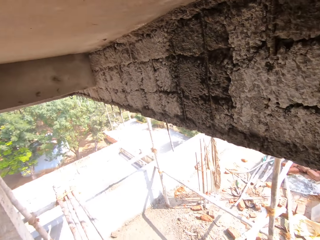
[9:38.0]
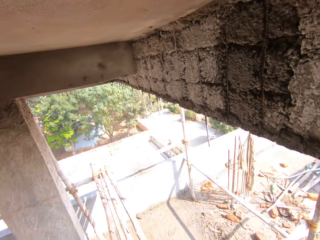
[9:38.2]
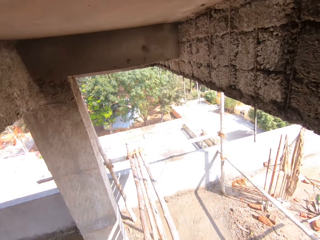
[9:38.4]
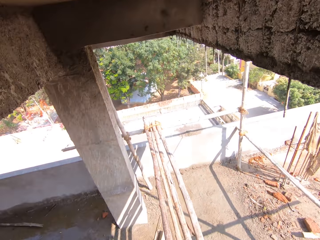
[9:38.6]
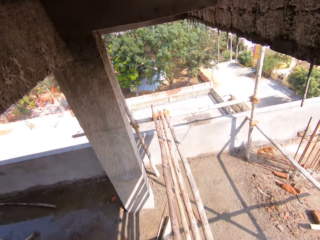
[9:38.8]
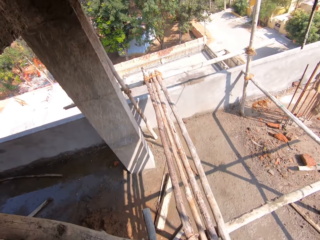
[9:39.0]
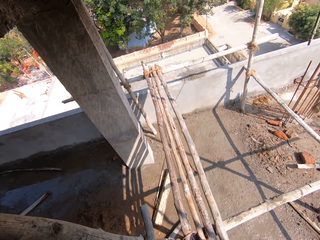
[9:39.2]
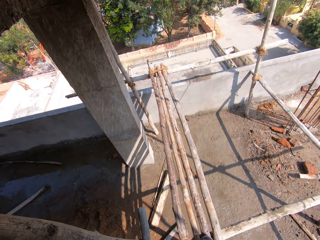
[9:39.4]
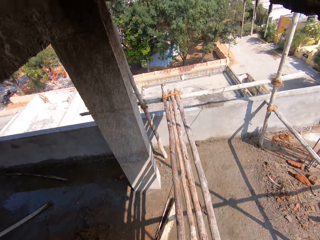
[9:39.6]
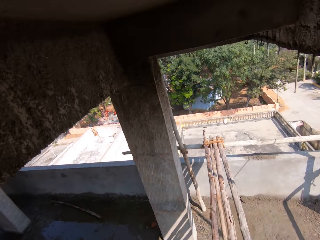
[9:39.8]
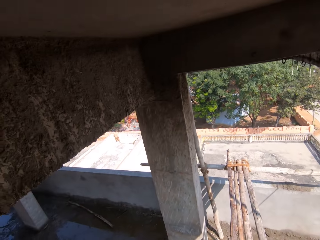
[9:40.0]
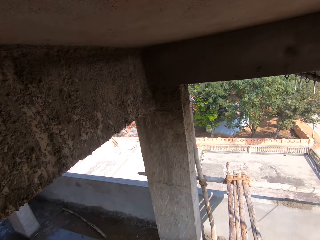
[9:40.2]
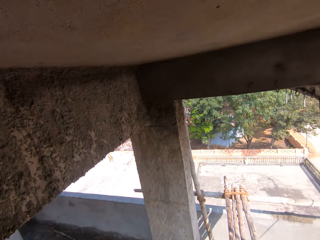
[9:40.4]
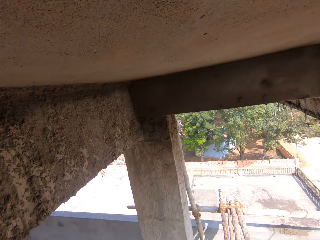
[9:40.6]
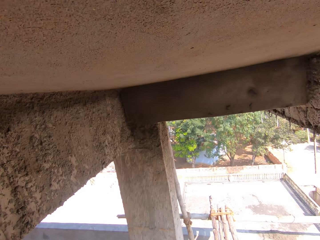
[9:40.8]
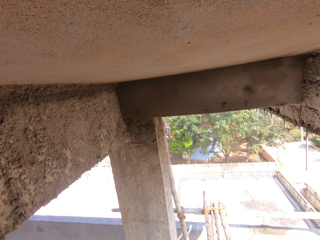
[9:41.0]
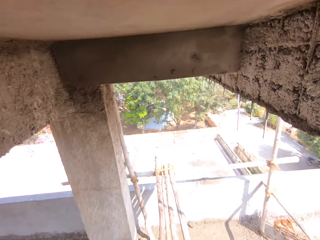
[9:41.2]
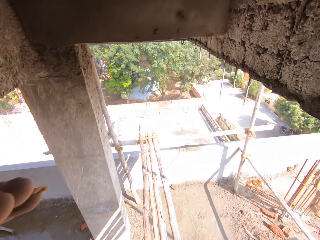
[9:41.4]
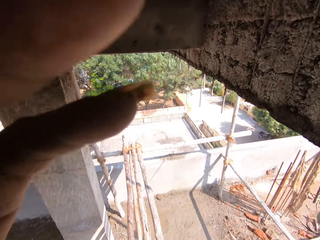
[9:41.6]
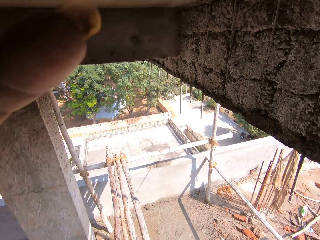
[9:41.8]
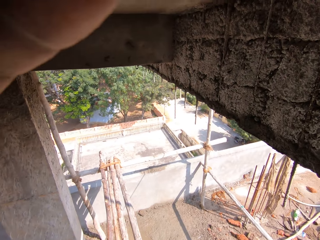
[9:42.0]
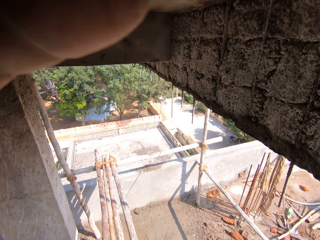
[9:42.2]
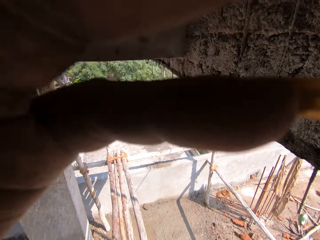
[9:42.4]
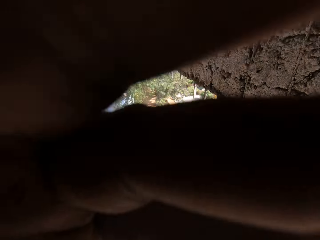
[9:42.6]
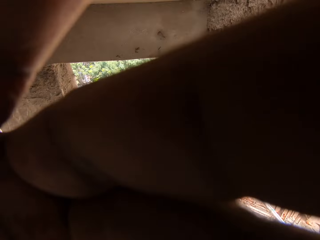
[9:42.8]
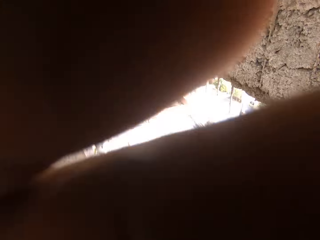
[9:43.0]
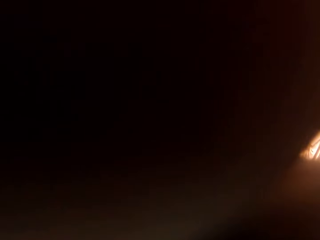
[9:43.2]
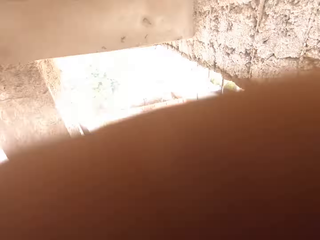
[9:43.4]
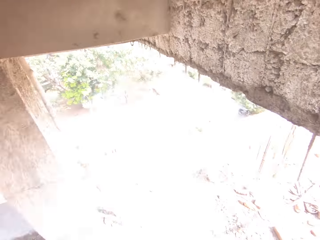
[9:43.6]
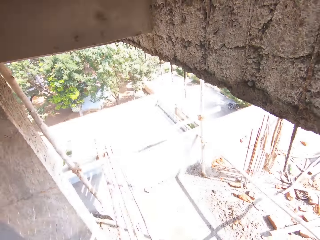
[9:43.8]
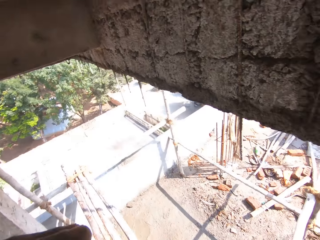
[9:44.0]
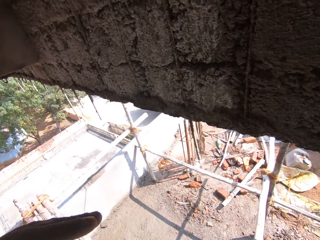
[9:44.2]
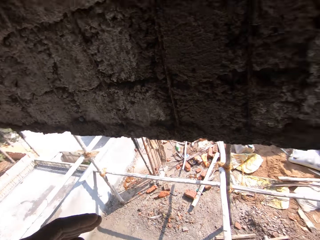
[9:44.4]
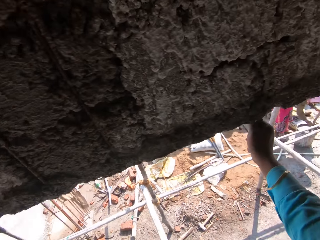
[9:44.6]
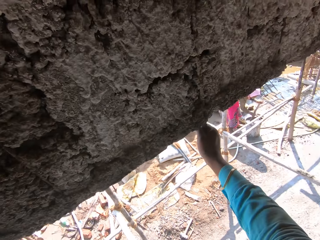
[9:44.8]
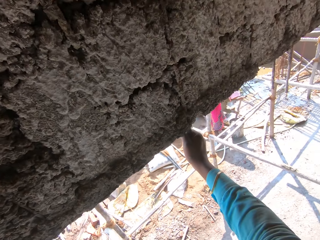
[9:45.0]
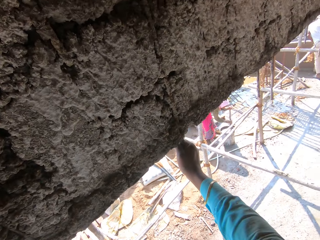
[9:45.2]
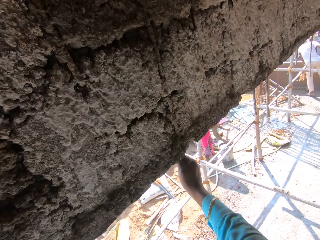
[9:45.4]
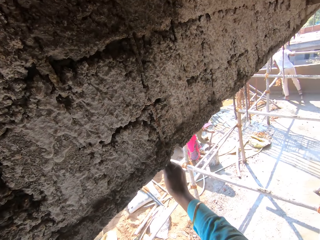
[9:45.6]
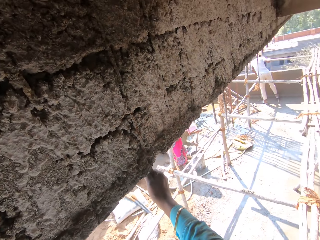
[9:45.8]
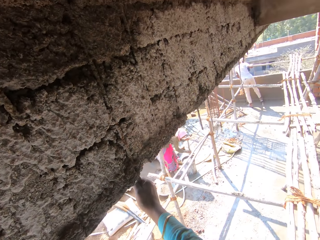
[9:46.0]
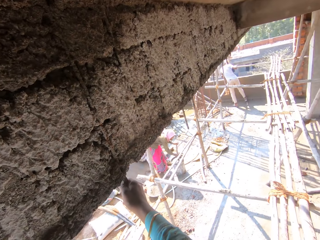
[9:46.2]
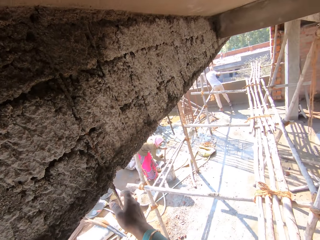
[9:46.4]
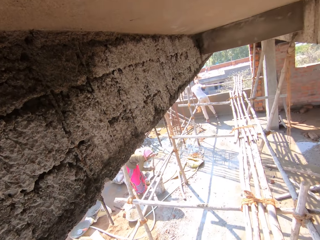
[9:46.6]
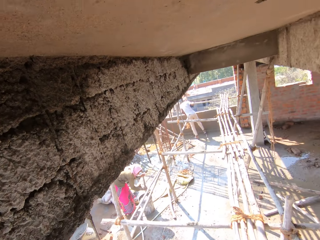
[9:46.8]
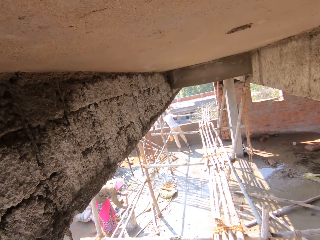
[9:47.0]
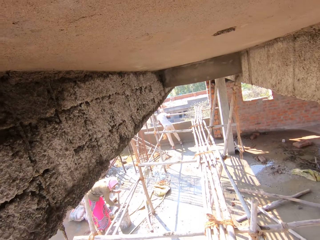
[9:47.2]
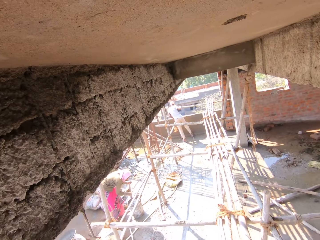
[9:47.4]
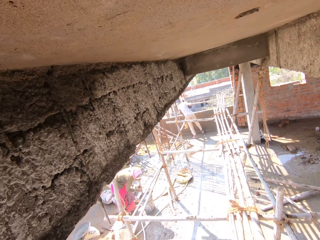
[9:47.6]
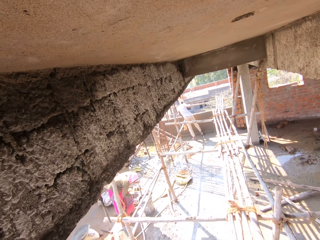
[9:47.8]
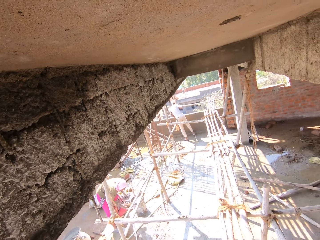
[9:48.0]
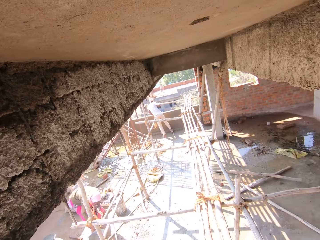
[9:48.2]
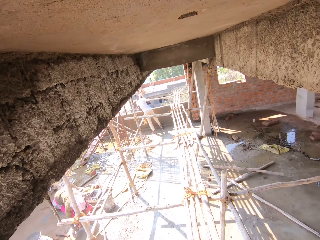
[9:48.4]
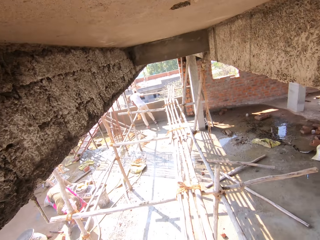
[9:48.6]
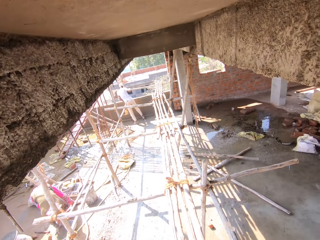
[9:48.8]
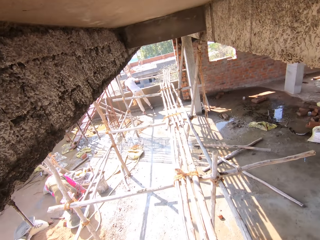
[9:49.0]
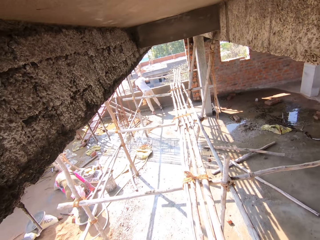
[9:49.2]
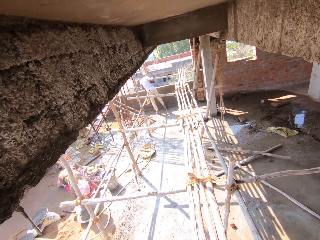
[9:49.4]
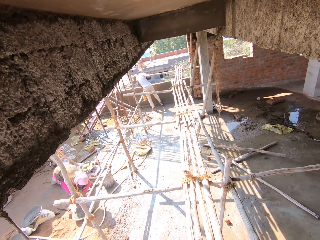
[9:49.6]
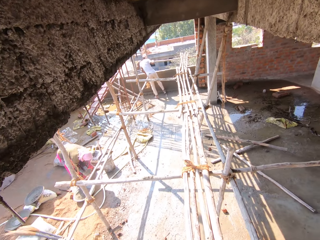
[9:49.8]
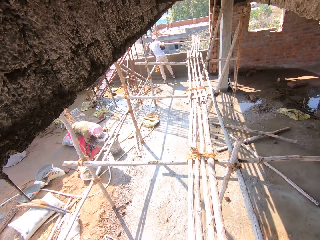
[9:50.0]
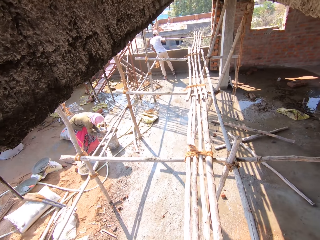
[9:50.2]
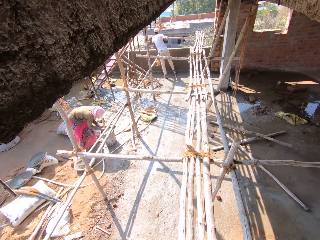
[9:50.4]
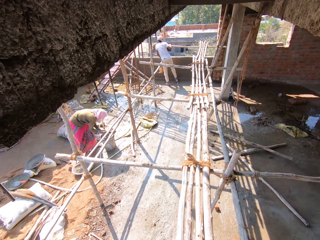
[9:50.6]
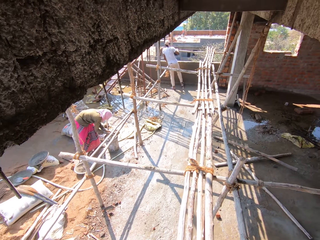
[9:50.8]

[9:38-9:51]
The camera wearer holds the metal. They hold on the wall. They speak with a man. They look around. They touch the camera. They raise a hand. They look around.

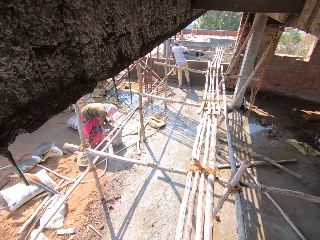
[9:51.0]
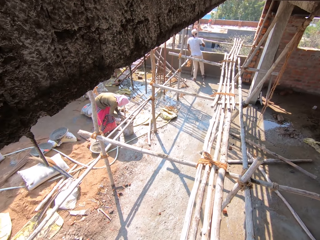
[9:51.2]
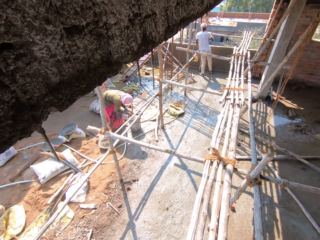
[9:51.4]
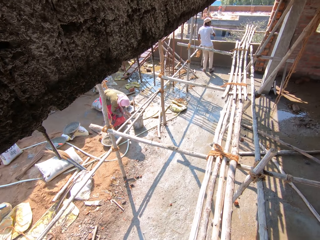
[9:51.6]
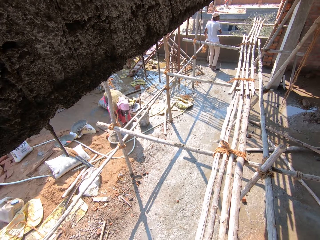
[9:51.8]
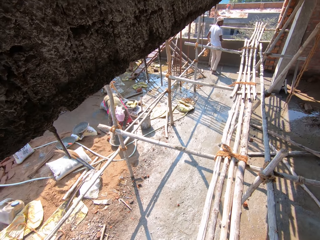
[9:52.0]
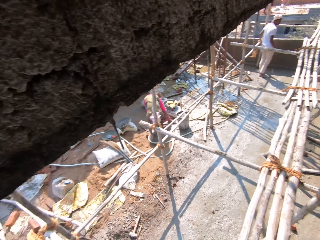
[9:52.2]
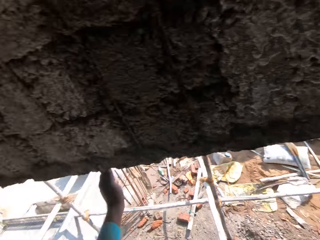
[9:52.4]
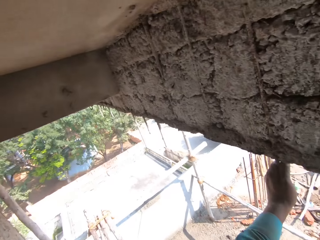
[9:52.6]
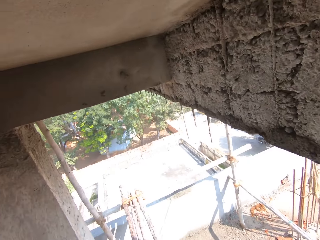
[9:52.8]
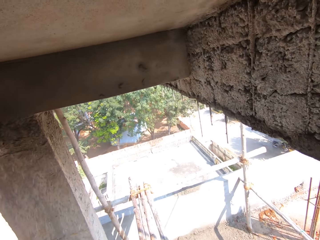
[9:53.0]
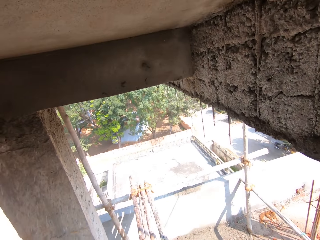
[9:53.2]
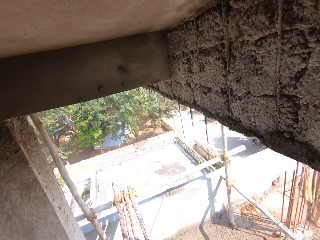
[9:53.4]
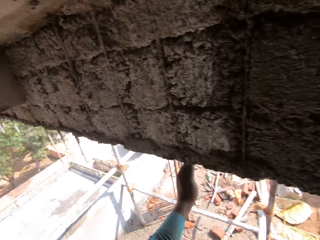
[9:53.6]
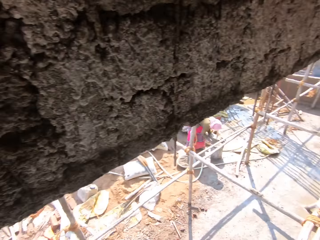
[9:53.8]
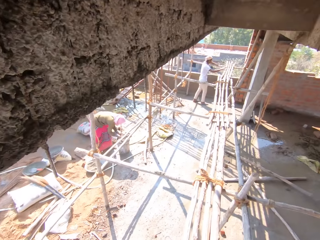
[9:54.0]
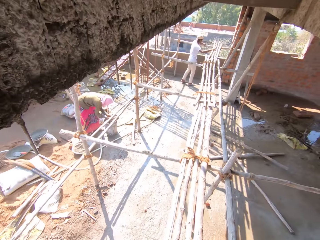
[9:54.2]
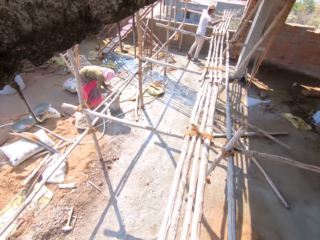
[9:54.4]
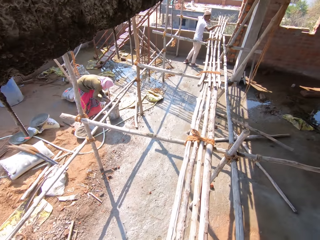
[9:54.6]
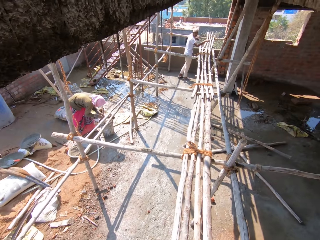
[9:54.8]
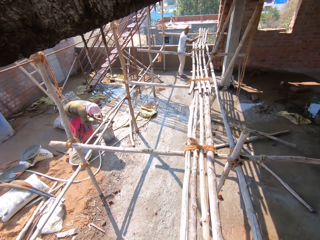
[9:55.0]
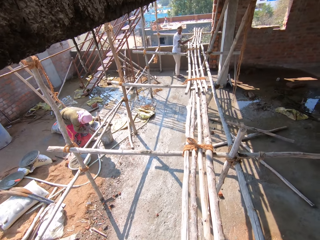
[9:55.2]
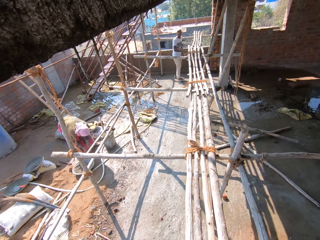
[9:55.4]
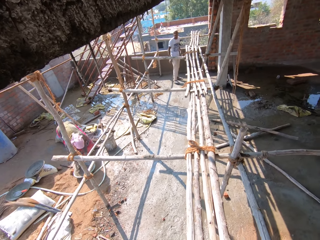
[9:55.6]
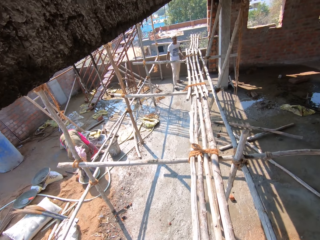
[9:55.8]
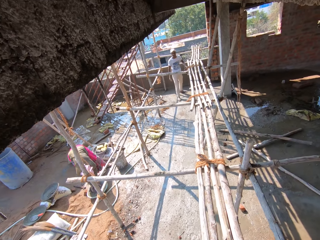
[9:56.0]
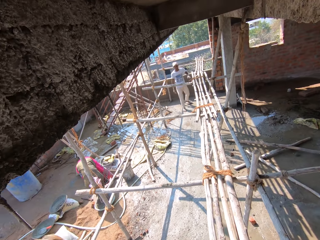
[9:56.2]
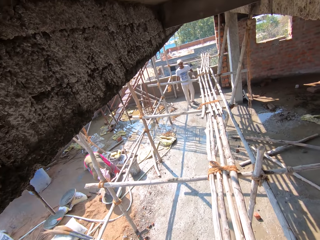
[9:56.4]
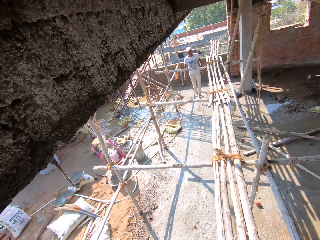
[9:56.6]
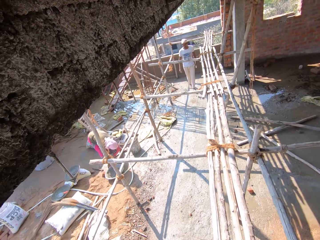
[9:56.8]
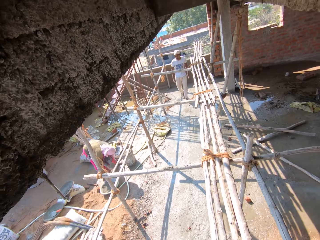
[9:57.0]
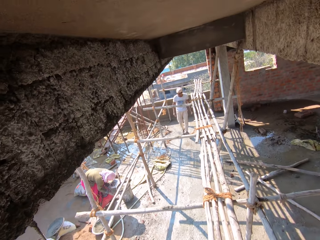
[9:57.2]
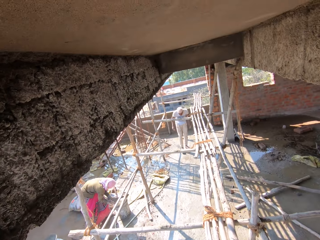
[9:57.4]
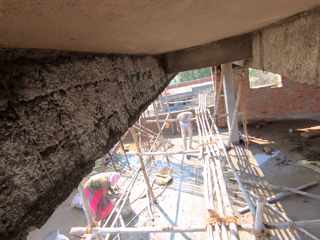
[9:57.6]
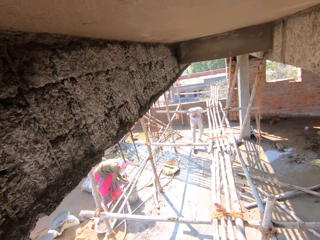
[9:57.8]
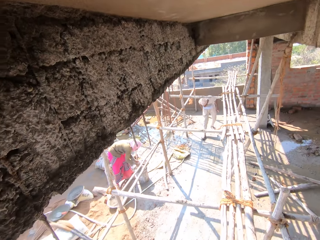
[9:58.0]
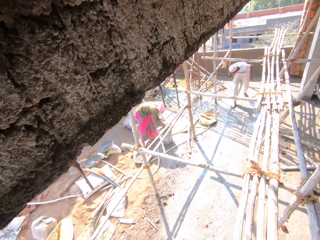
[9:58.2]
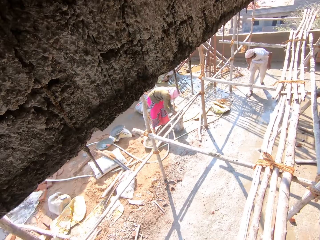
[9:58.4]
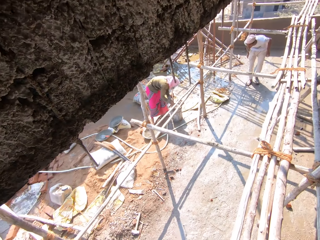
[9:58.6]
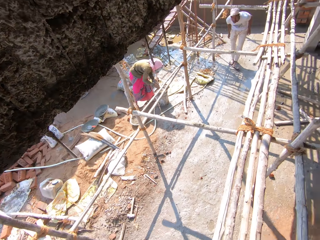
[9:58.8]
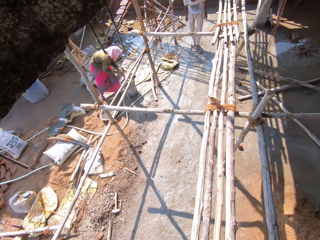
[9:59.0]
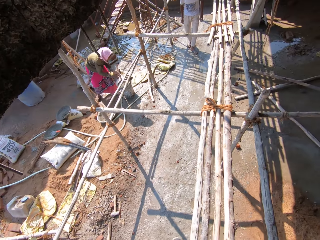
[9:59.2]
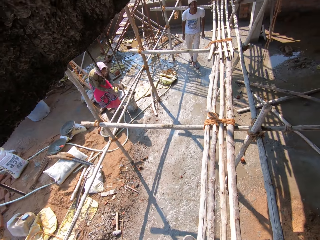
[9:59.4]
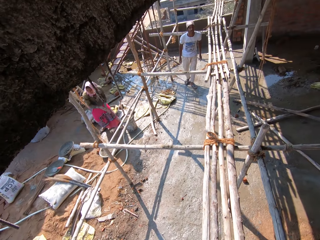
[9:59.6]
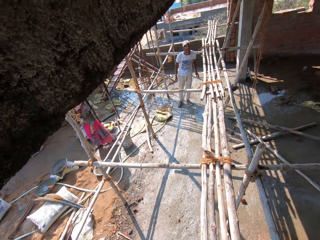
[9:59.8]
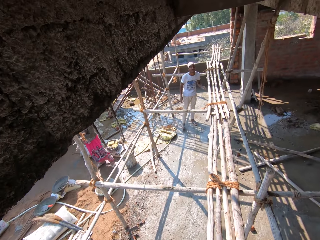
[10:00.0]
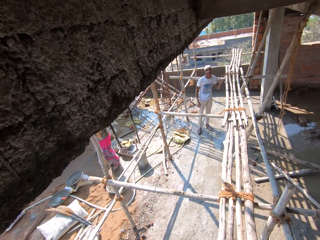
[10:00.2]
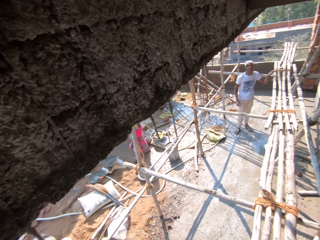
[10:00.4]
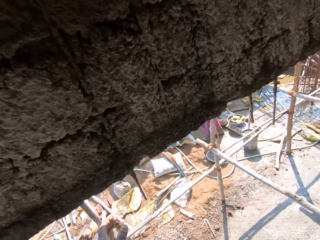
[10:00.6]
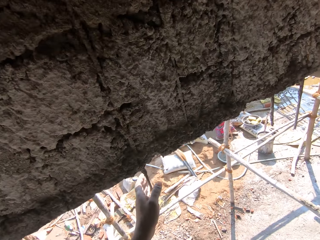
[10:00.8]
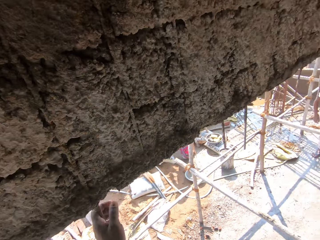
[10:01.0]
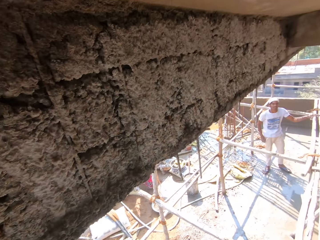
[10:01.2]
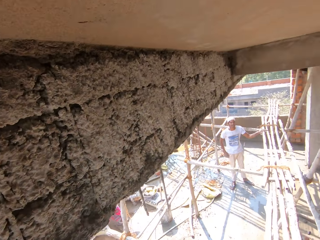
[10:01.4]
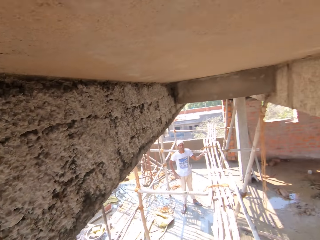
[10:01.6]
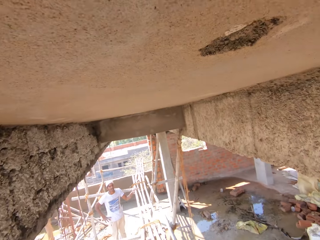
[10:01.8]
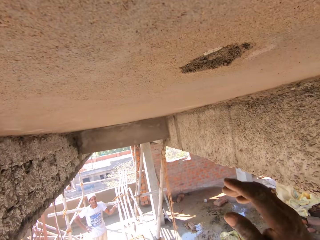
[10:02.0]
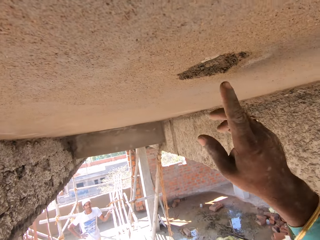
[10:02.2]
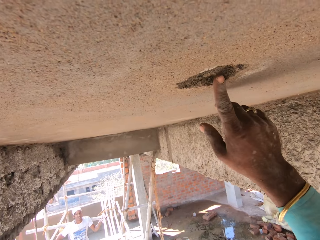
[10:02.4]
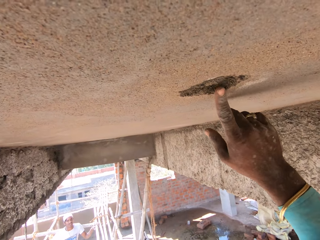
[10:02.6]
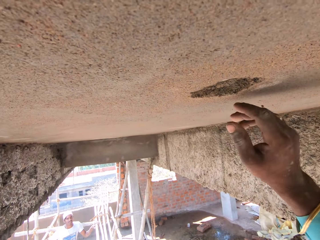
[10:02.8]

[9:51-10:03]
The camera wearer holds the metal. They hold on the wall. They touch the hole.
